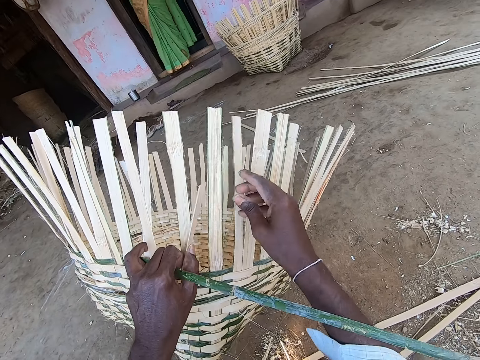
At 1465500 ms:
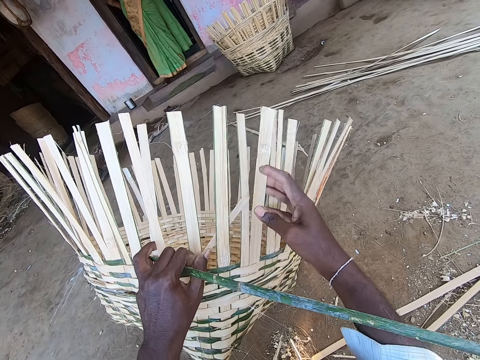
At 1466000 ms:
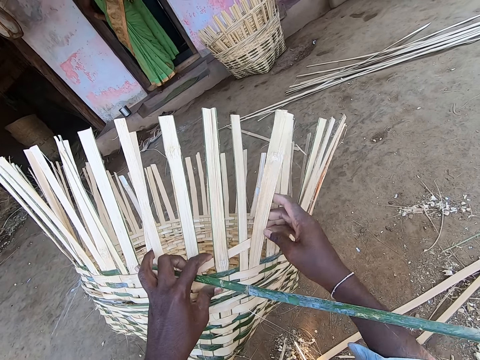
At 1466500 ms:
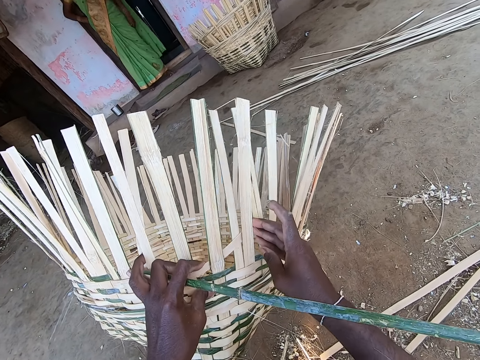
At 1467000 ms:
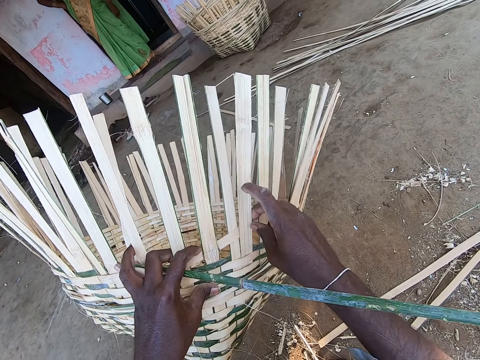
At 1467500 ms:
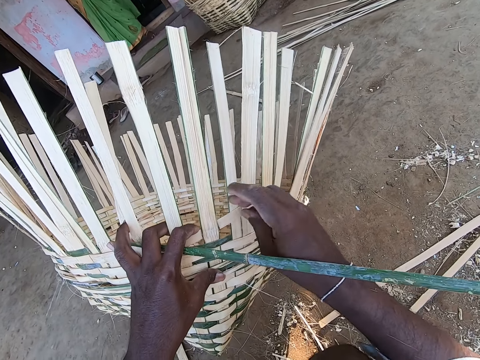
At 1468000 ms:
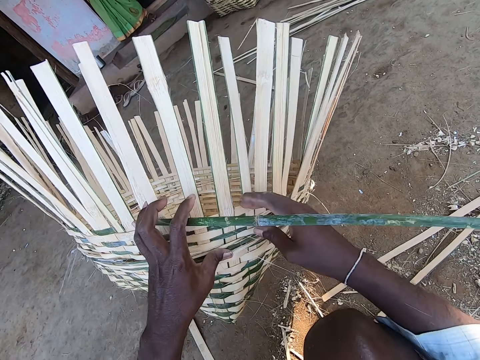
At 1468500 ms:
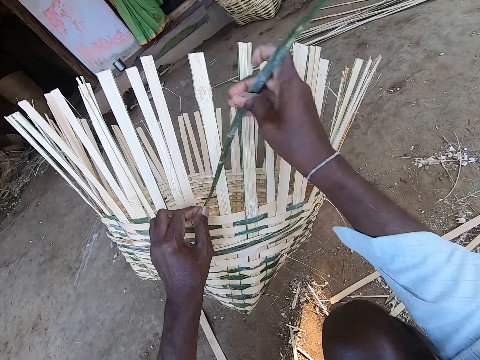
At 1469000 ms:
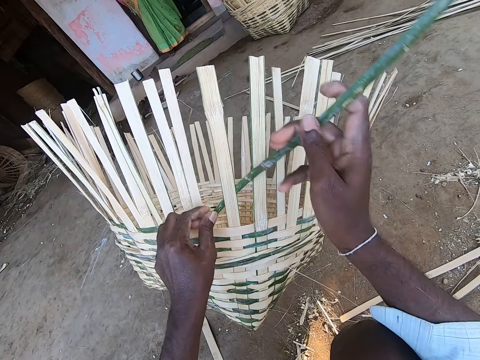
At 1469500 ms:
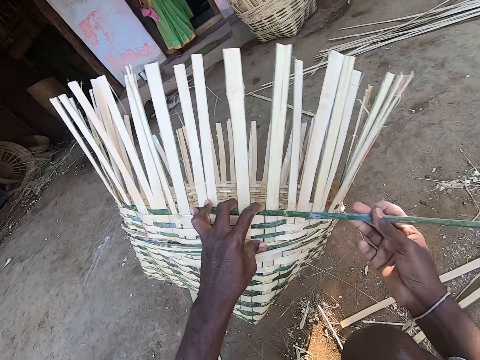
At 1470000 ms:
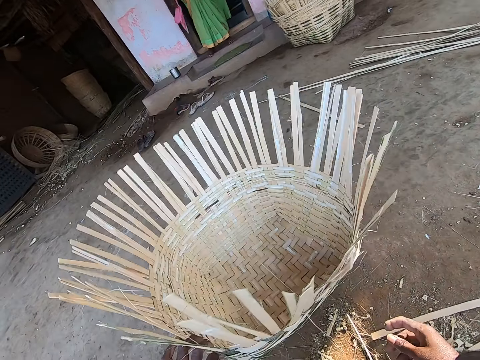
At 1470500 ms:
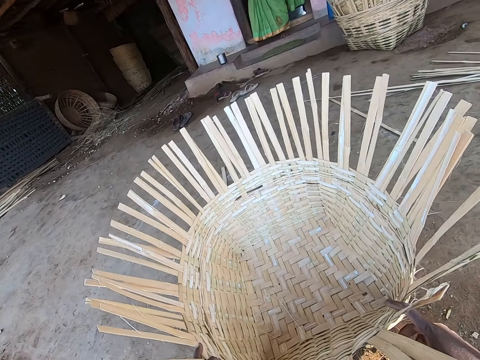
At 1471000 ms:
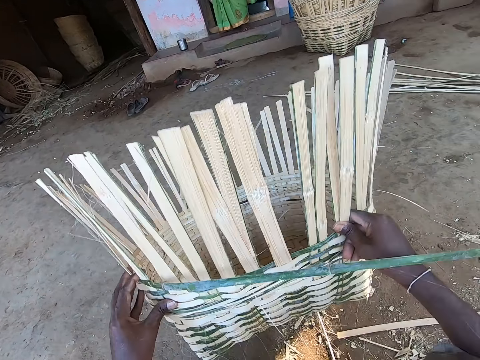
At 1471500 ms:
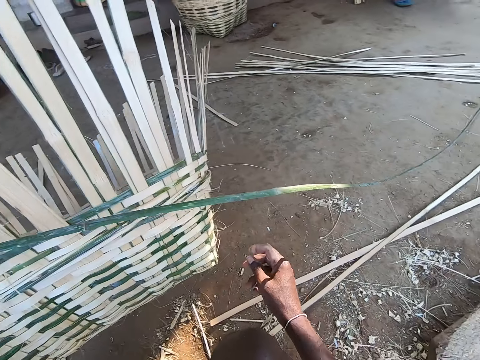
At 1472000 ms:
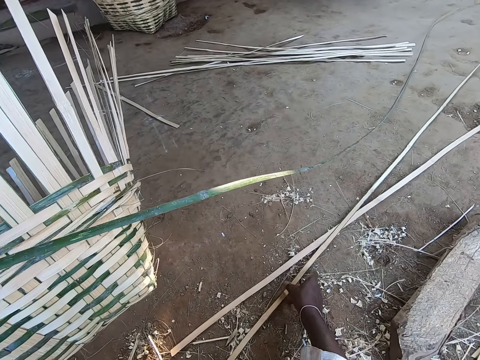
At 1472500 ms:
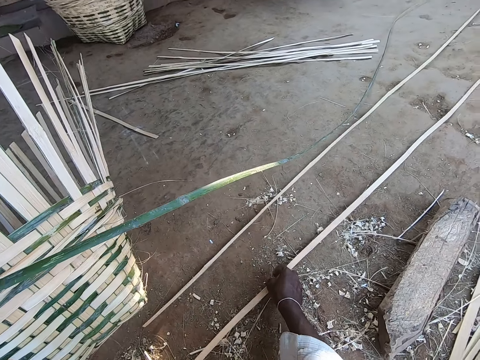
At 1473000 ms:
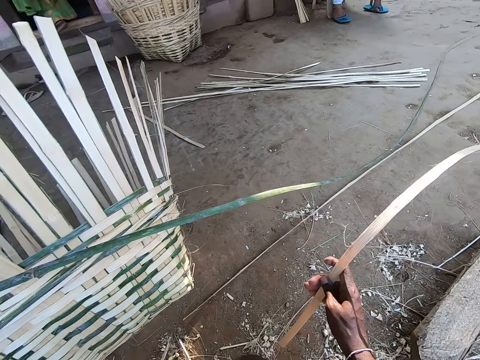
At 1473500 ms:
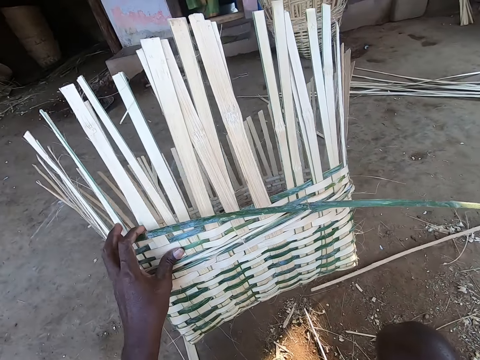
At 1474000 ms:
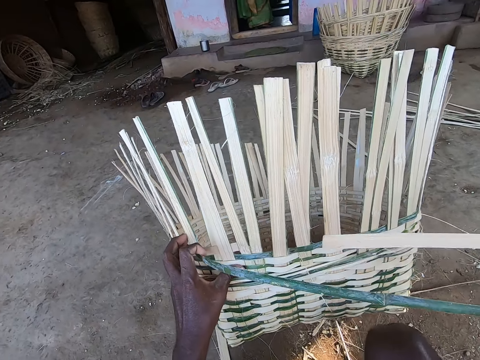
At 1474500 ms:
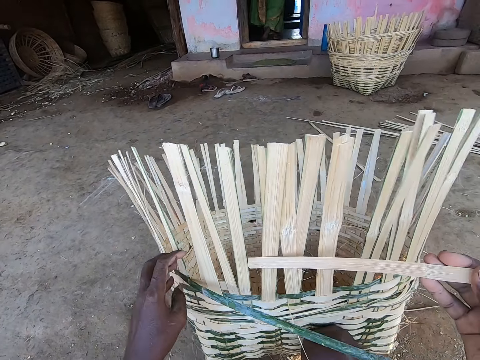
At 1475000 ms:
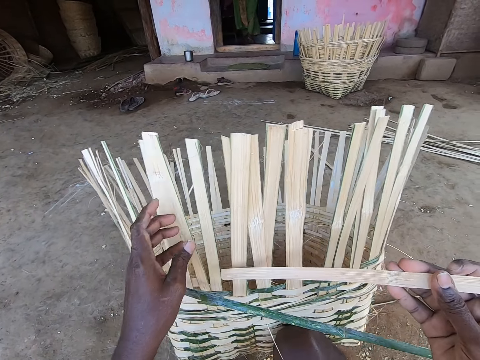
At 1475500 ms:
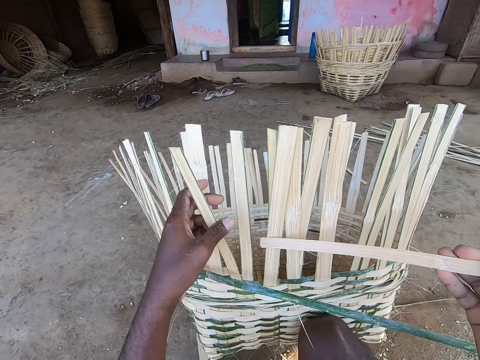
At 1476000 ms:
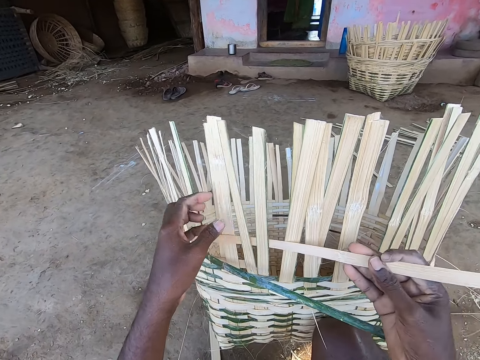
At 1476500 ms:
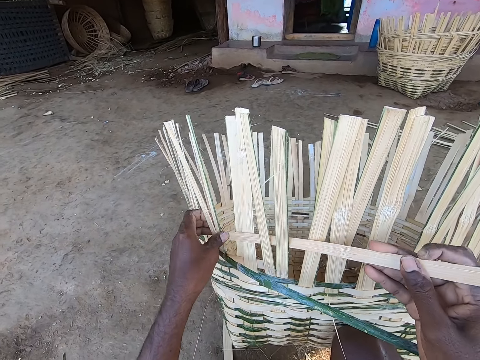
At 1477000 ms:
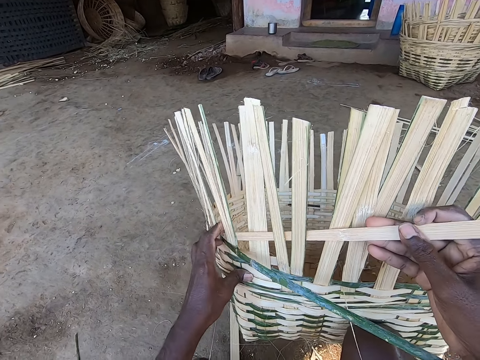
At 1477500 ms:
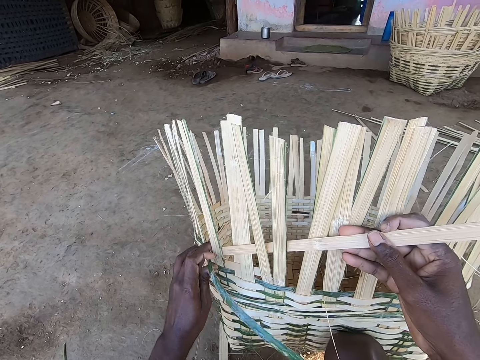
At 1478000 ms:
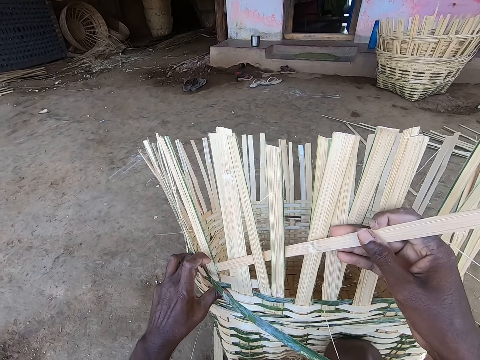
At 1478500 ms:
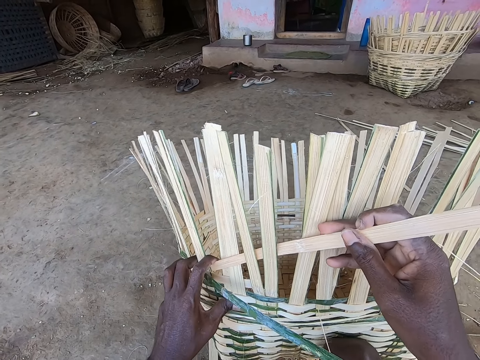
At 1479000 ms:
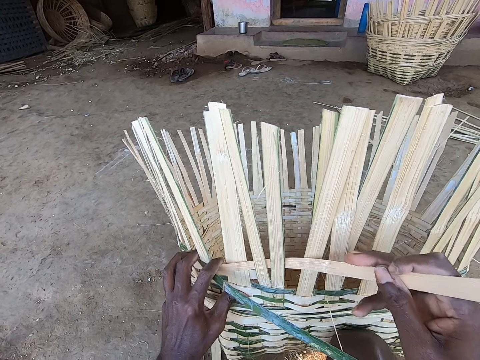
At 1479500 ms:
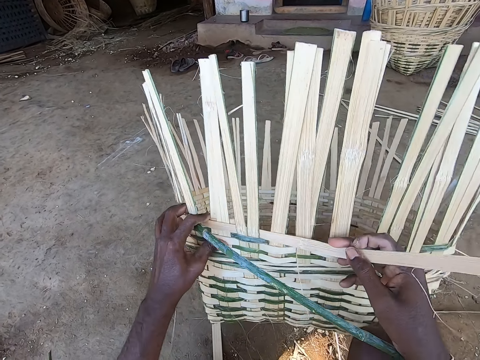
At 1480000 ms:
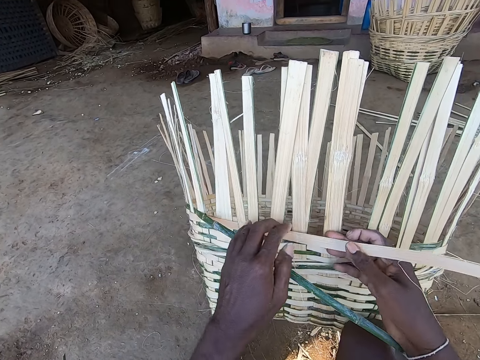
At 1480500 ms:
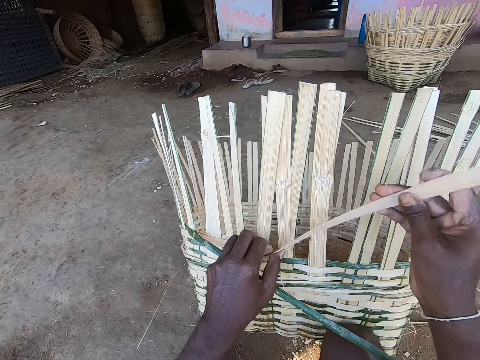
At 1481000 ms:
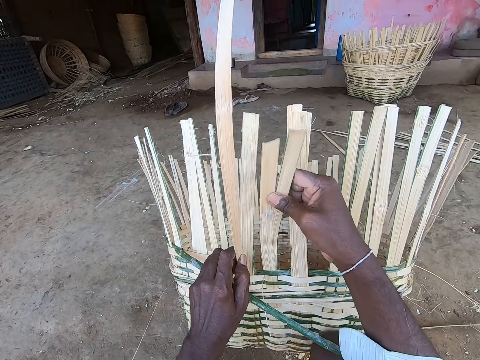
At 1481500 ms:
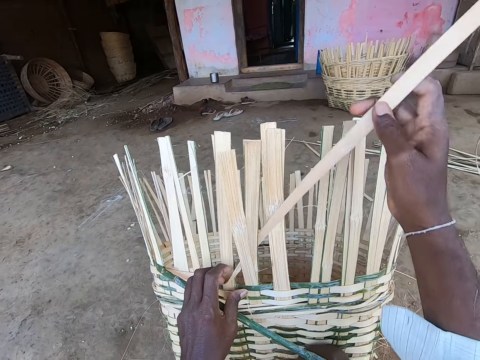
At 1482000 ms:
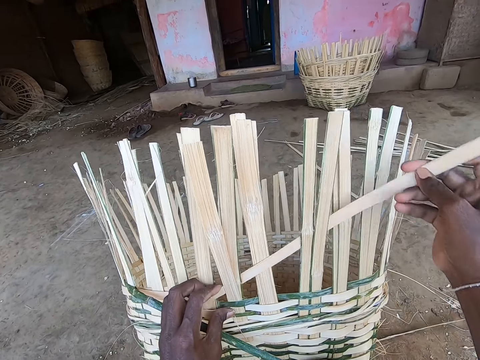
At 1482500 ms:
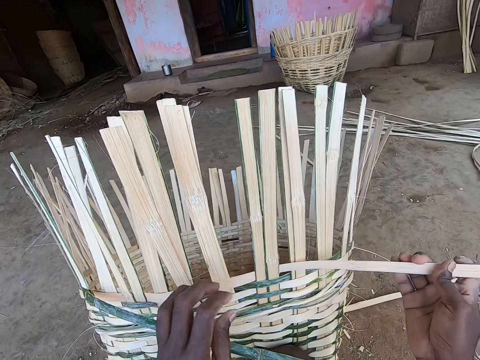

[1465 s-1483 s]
The camera wearer adjusts the basket with her left hand. She moves the bamboo strip on the ground with her right hand. She picks the bamboo strip from the ground with her right hand. She inserts the bamboo strip into the basket with her right hand. She bends two bamboo strips in the basket with her left hand. She holds the basket with the left hand. She lowers the bamboo strip in her right hand. She weaves the basket with the bamboo strips in her right hand.

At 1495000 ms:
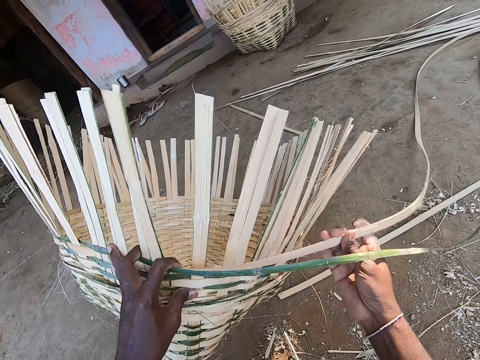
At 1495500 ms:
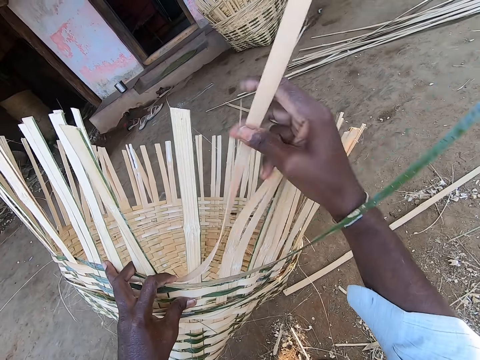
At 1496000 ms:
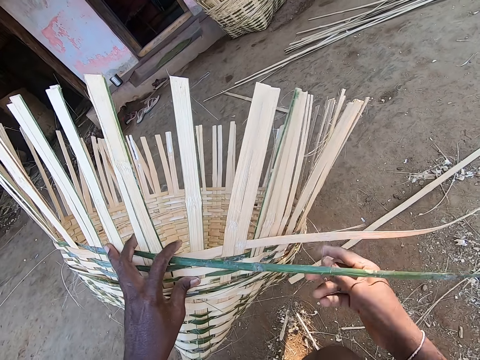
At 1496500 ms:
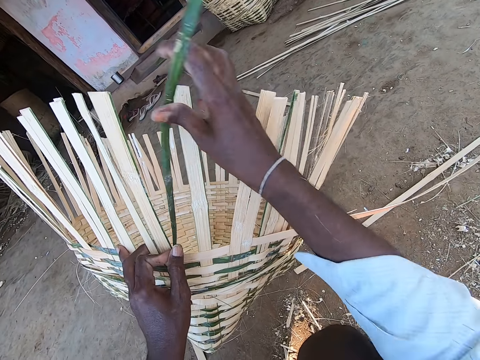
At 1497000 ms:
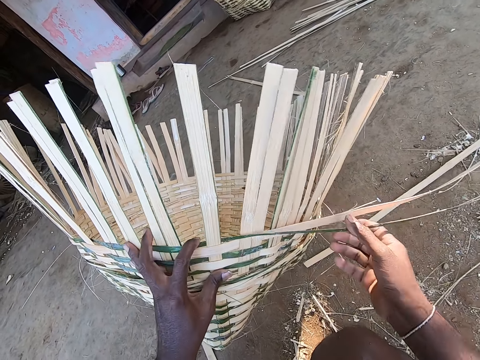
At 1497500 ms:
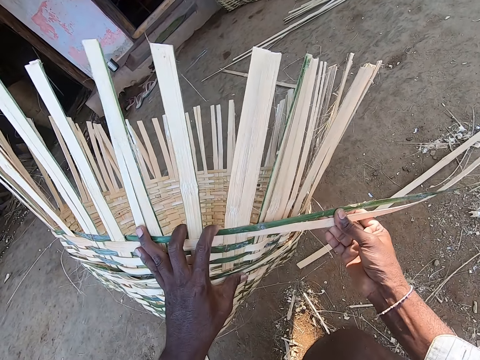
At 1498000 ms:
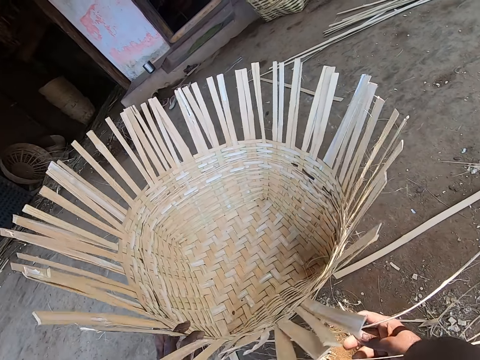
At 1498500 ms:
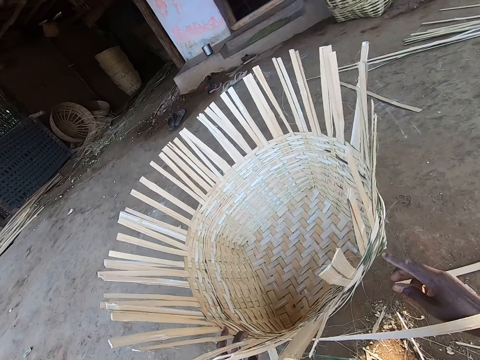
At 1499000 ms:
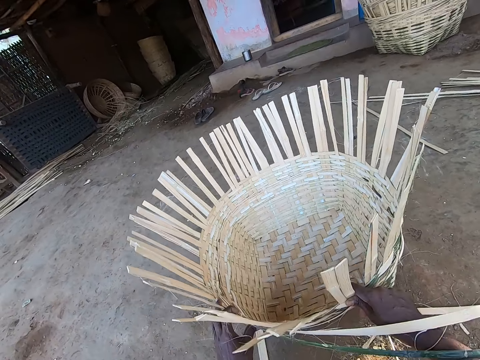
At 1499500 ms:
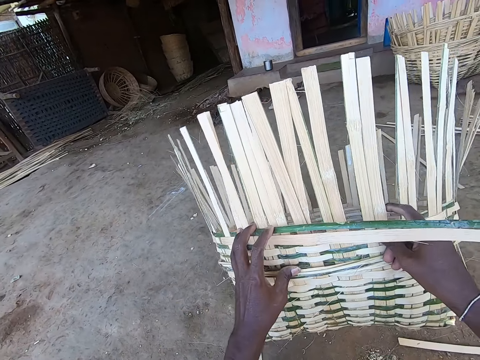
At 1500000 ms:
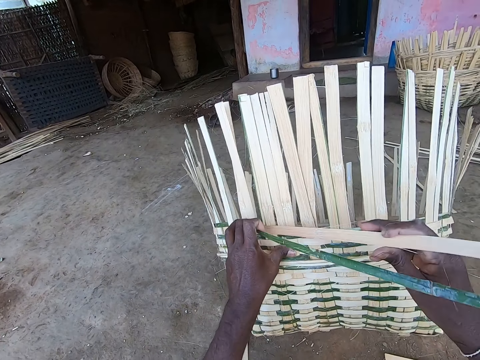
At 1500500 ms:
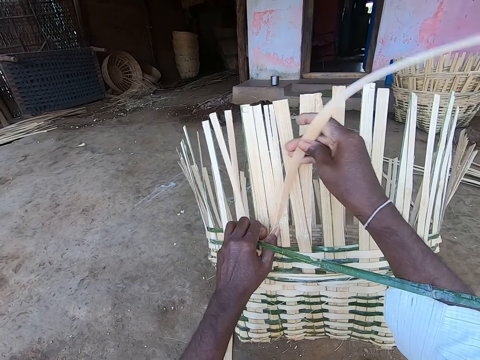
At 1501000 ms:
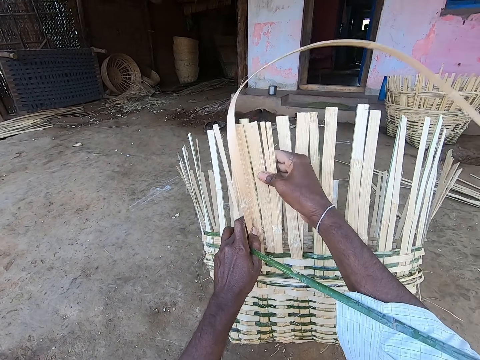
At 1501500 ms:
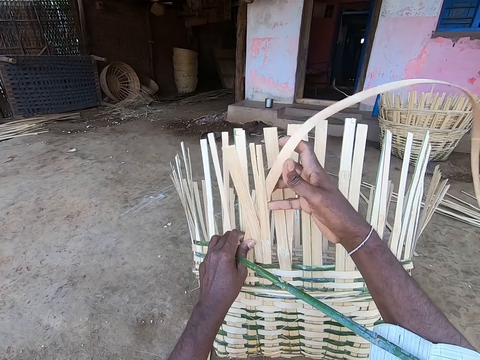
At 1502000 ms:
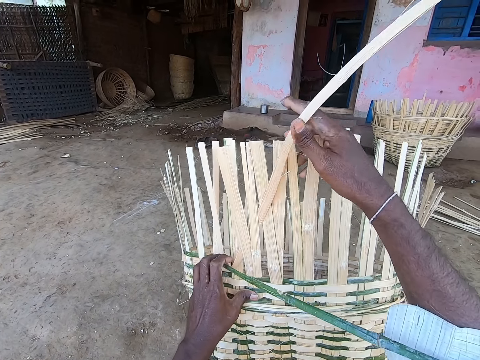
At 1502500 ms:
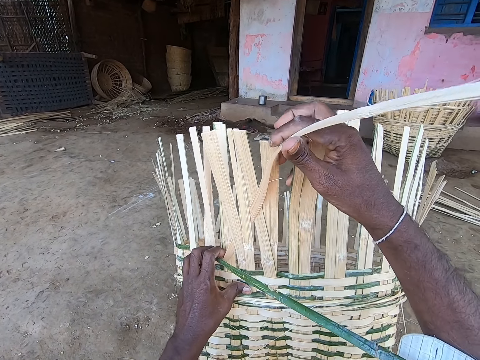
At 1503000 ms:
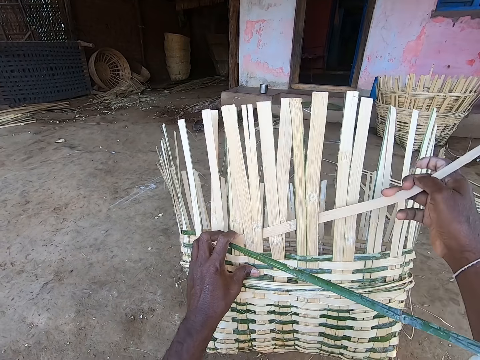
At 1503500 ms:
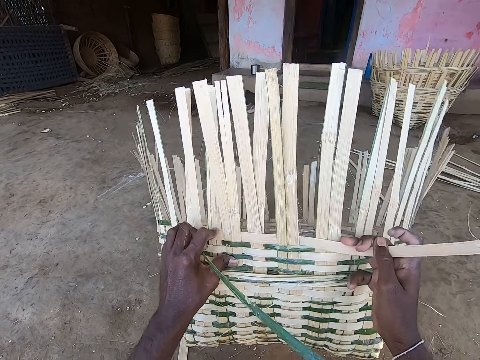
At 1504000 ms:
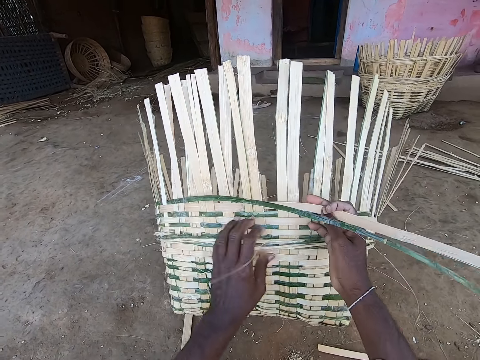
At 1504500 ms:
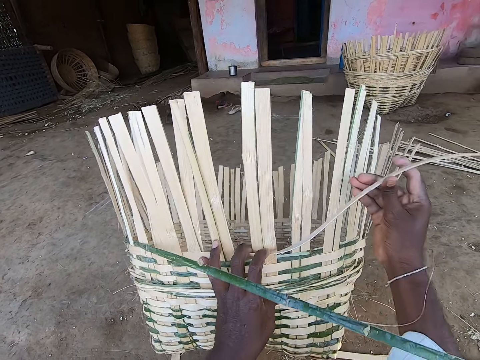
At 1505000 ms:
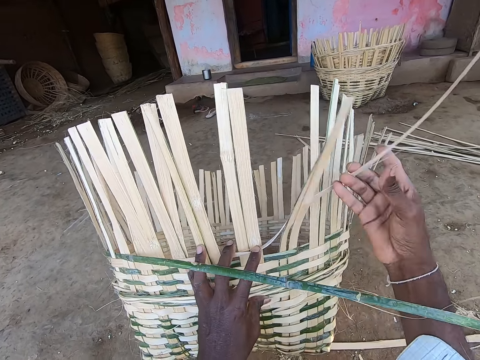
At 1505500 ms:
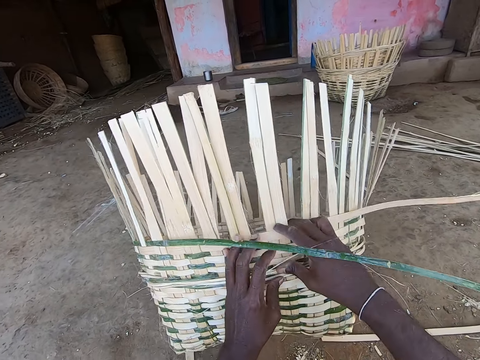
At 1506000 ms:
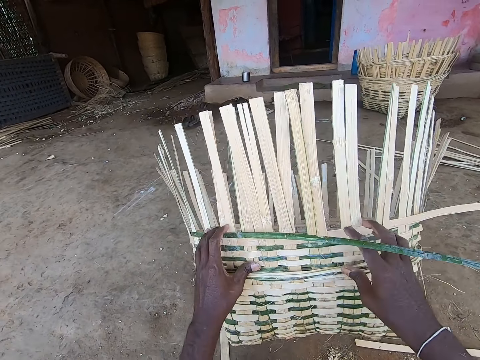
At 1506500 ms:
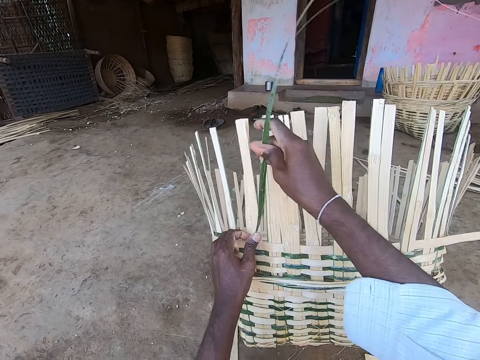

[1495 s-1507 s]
The camera wearer adjusts the basket with both hands. She weaves the basket with the bamboo strips in her right hand.
